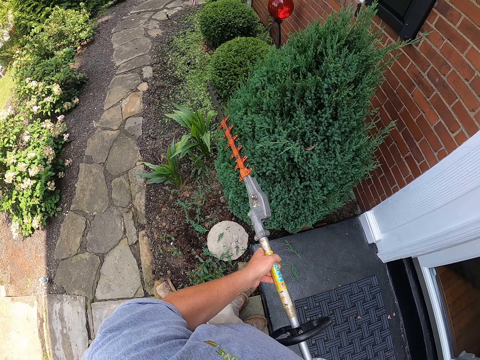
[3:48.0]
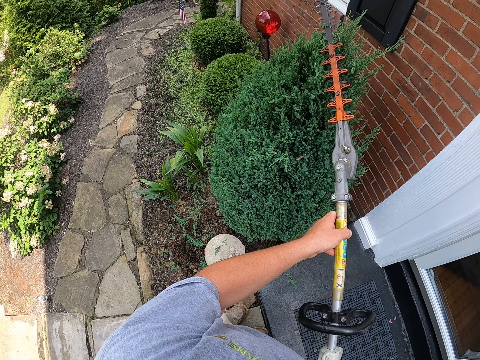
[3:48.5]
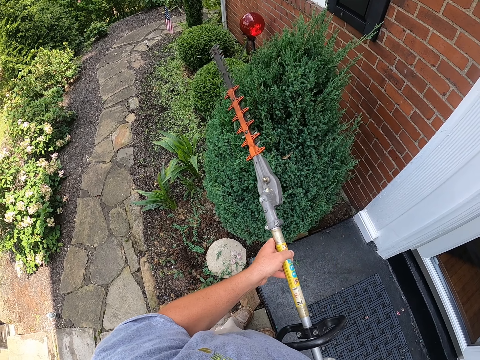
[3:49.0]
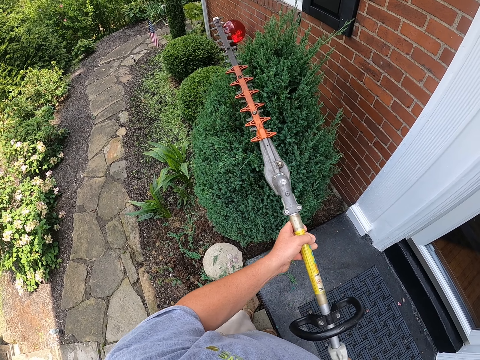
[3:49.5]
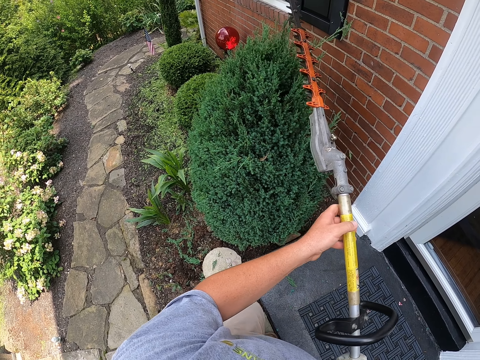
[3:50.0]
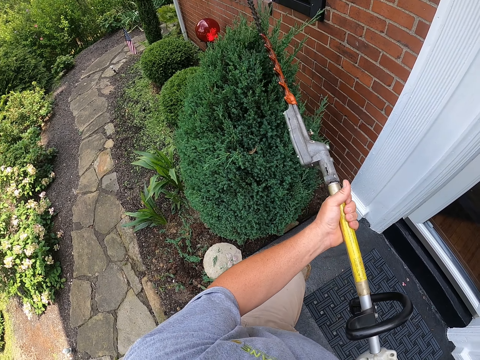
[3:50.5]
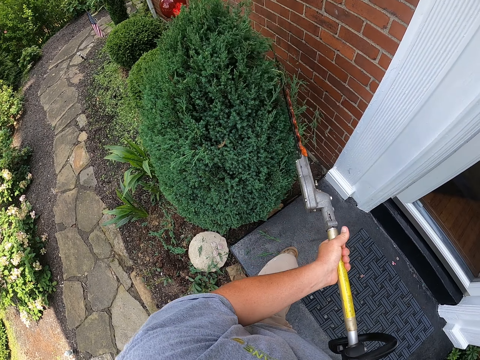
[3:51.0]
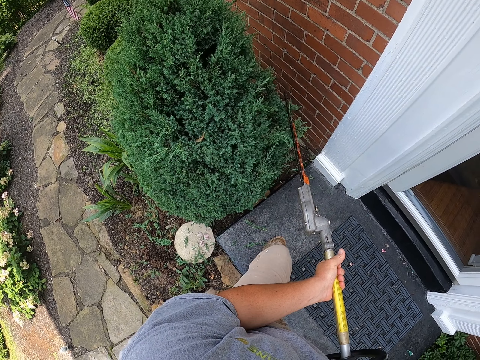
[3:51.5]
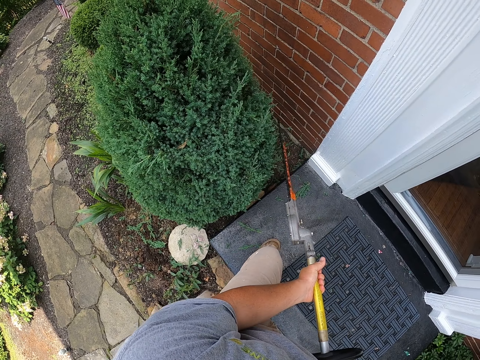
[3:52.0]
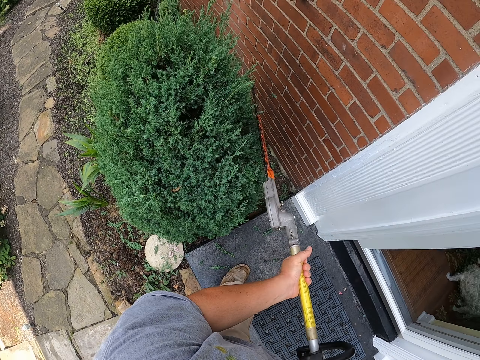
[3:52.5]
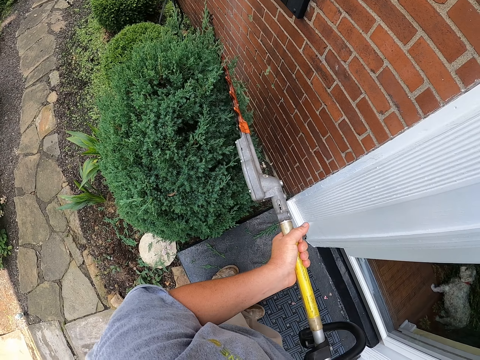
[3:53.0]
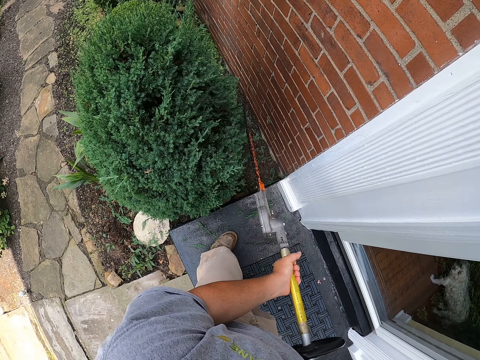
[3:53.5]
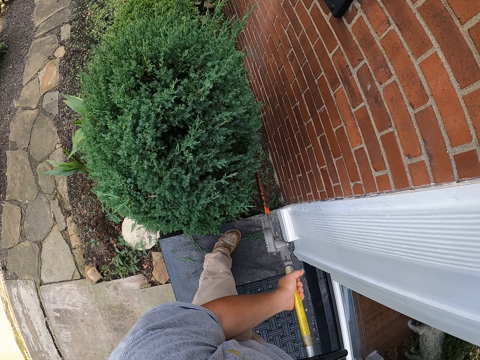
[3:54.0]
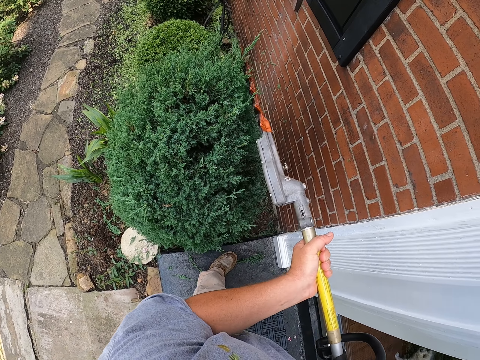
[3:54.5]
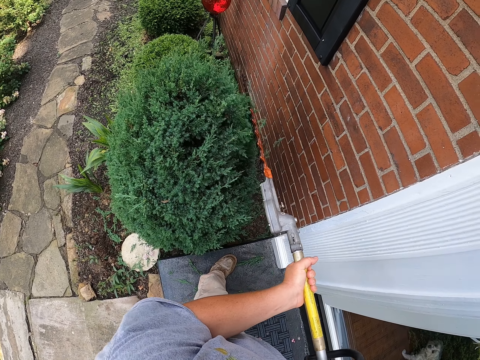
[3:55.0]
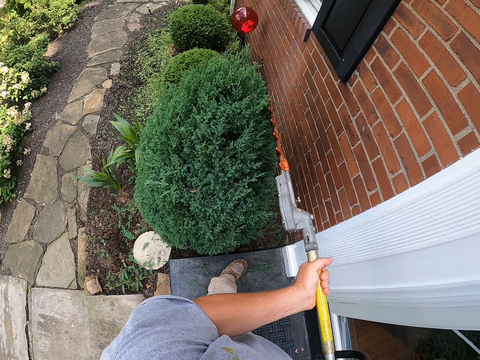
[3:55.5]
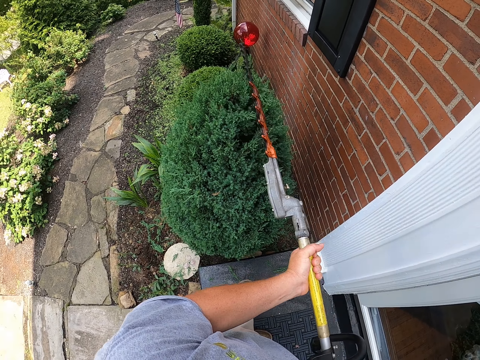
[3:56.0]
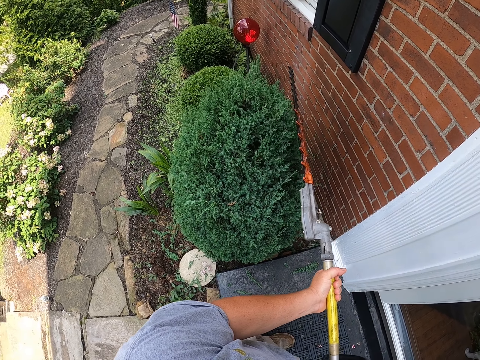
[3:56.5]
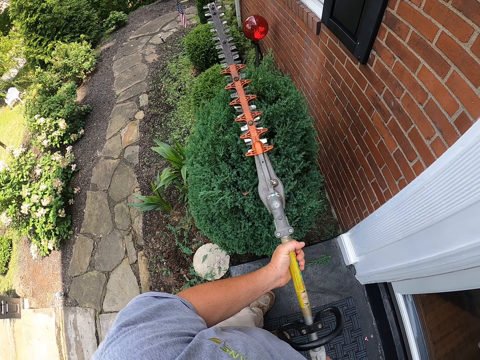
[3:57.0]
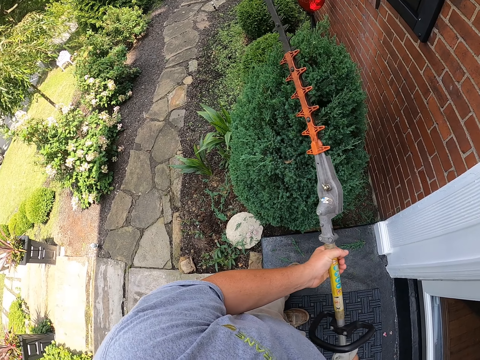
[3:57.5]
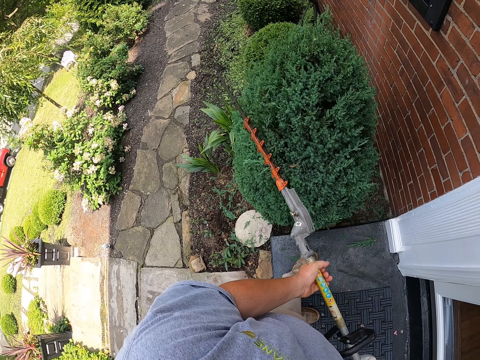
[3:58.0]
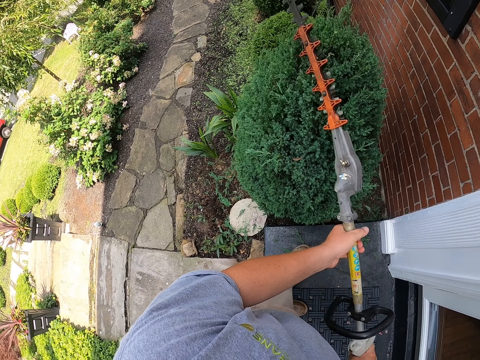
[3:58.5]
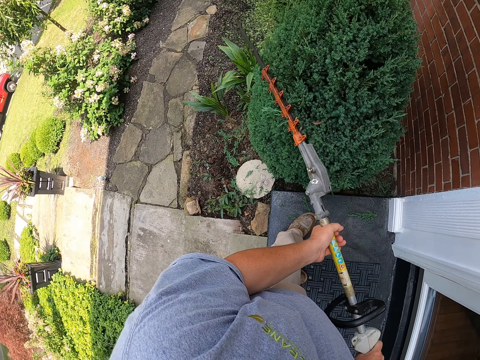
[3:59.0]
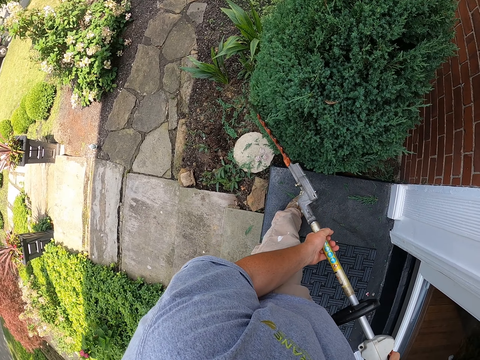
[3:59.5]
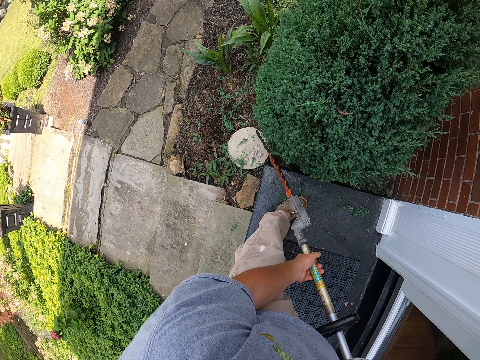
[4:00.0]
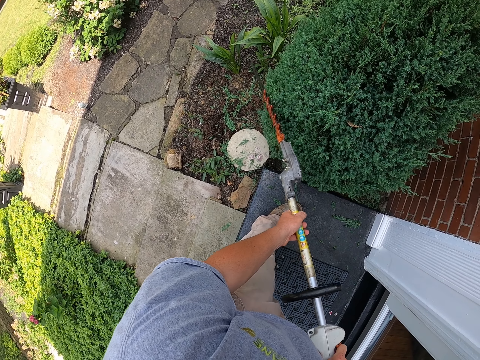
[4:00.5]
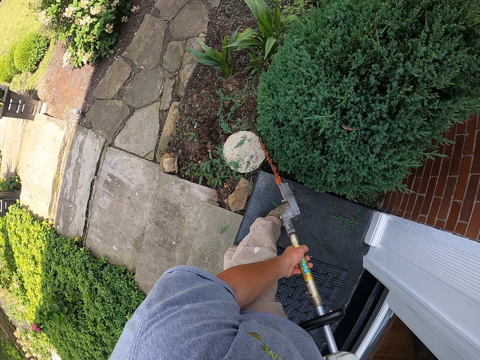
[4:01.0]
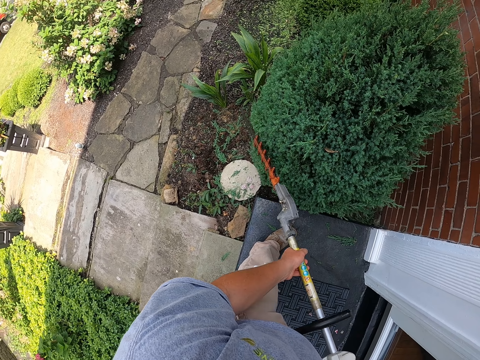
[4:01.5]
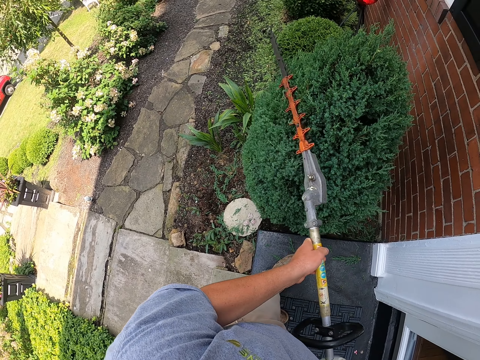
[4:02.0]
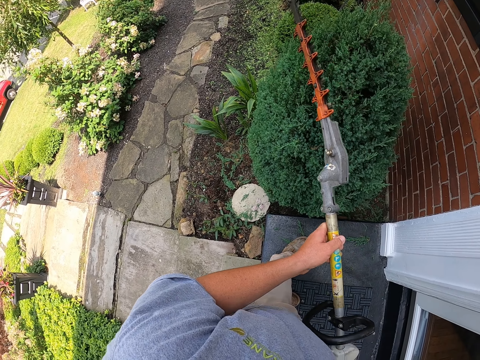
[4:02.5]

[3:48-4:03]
The camera wearer trims the grass. He moves his hand.

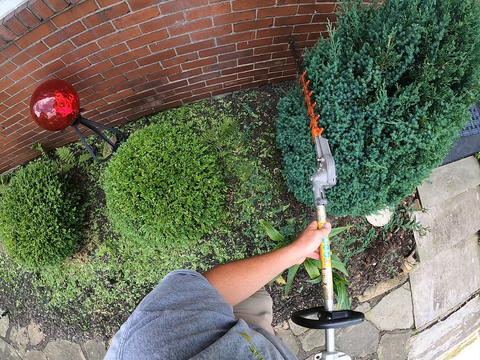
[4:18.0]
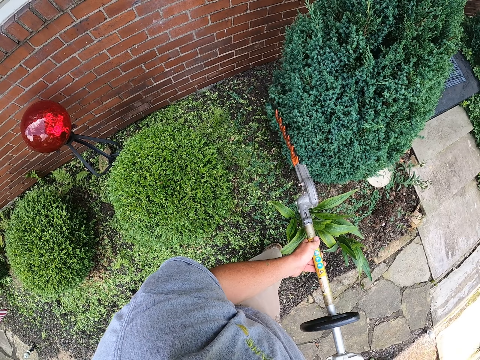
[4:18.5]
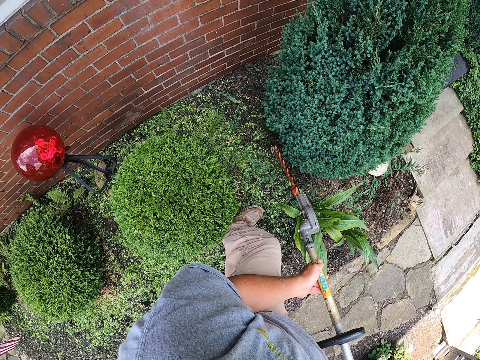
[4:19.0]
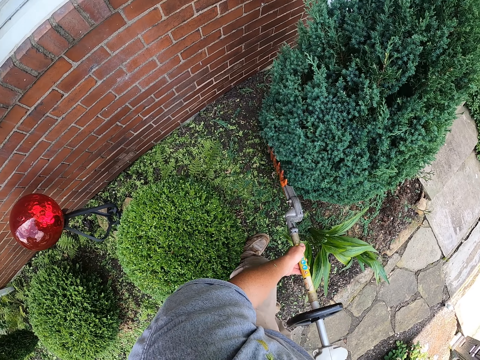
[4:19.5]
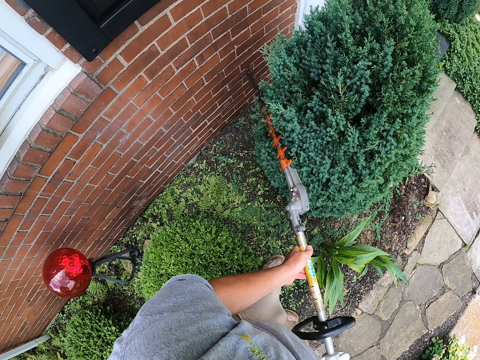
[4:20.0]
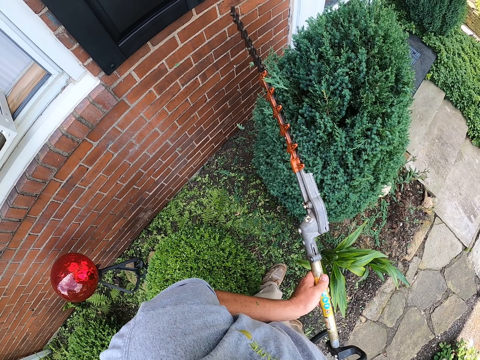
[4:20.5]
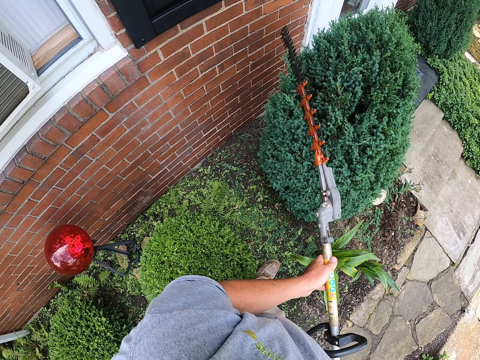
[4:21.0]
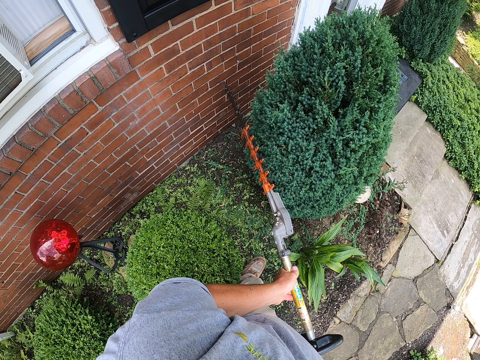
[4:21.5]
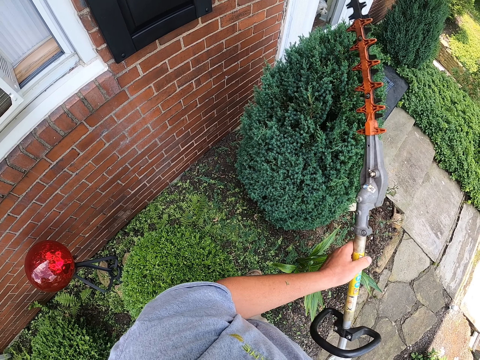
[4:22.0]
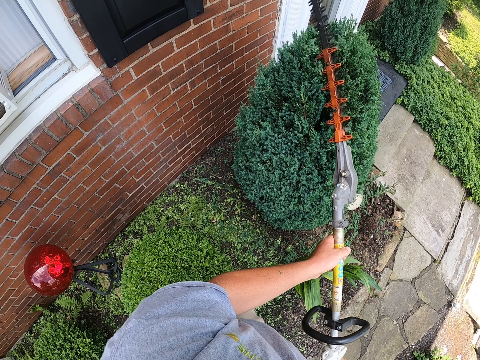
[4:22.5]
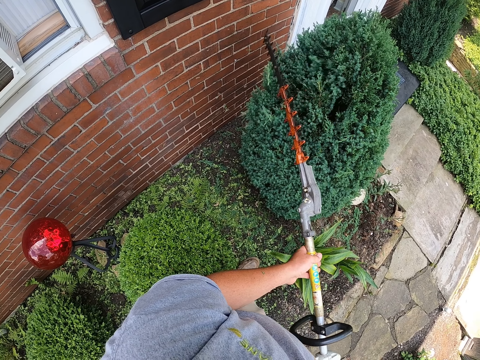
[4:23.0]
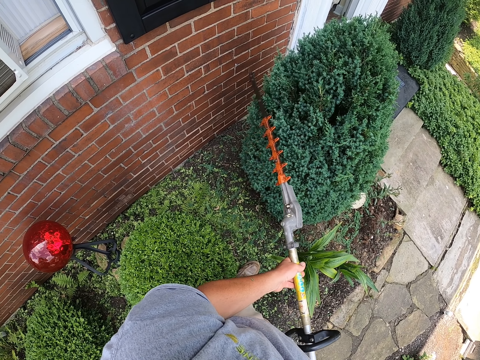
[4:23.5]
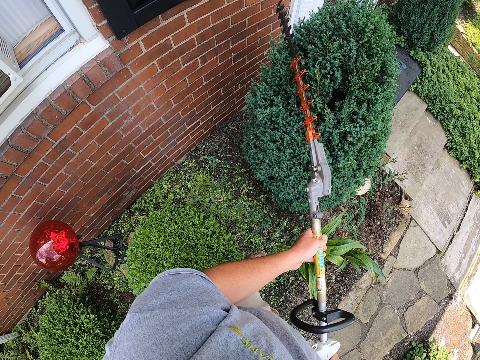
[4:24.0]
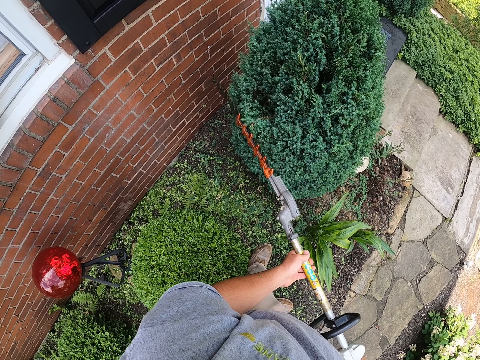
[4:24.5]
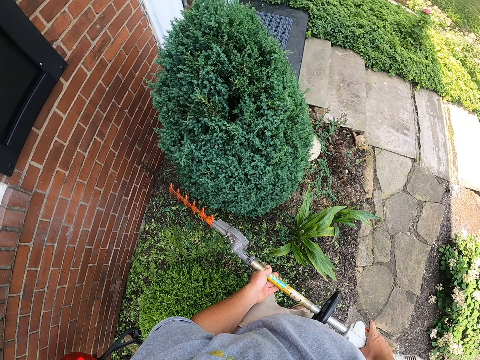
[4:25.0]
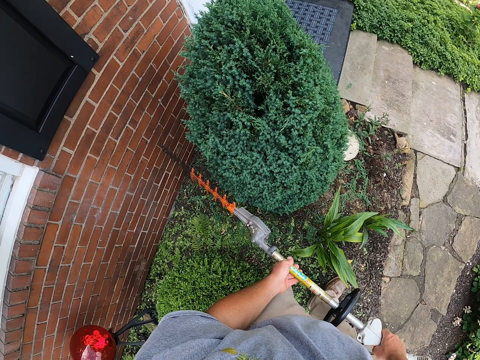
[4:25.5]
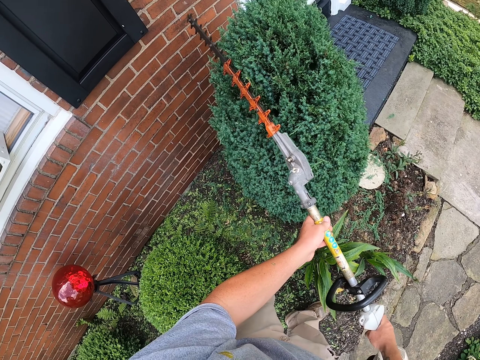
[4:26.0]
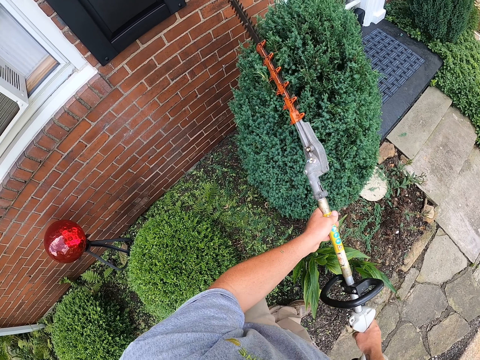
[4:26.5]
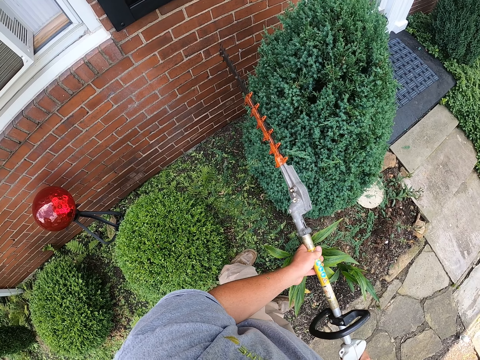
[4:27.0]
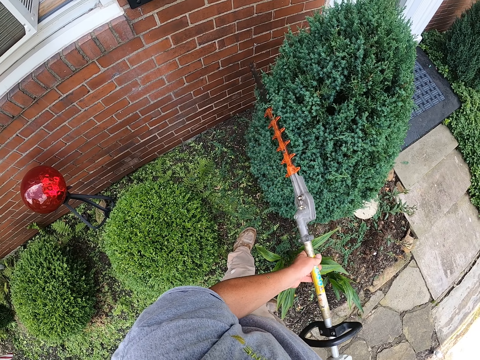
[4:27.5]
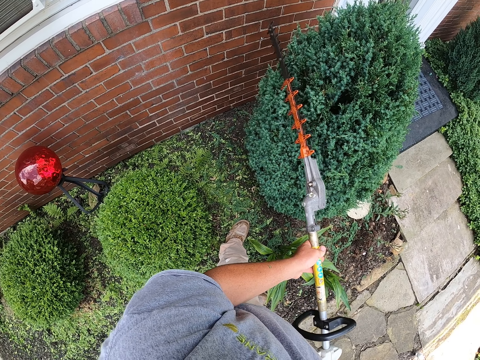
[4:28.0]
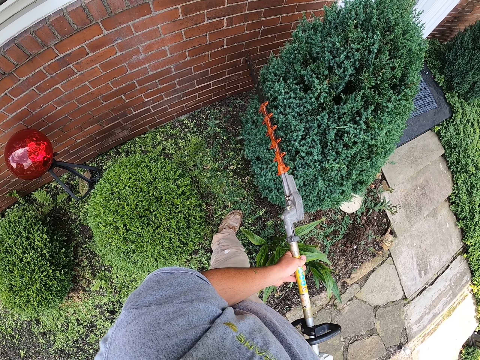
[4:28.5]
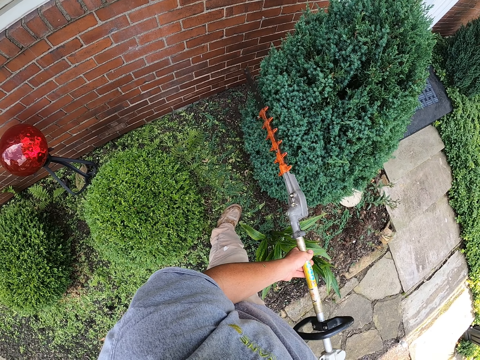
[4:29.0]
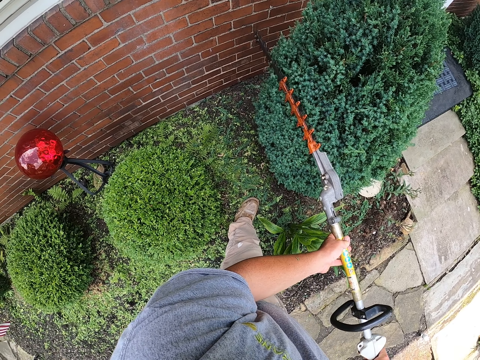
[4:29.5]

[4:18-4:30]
The camera wearer trims the grass. He moves his hand.
